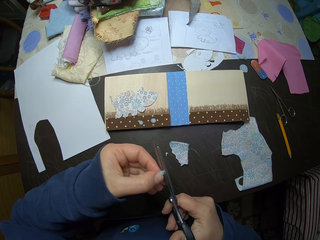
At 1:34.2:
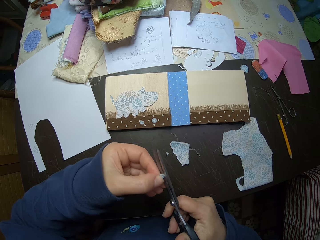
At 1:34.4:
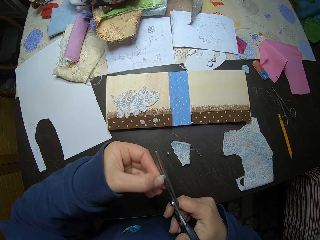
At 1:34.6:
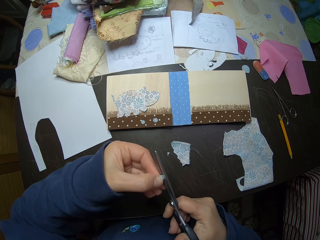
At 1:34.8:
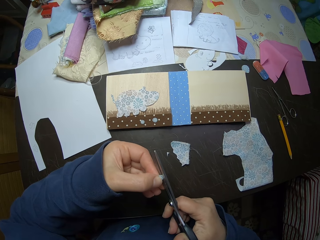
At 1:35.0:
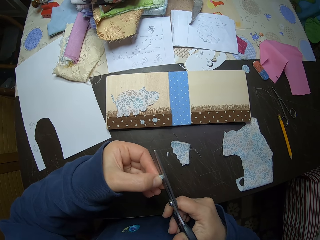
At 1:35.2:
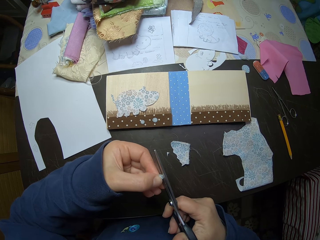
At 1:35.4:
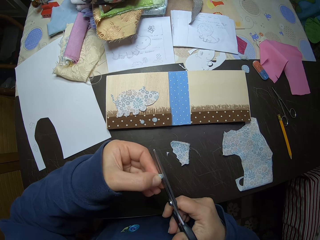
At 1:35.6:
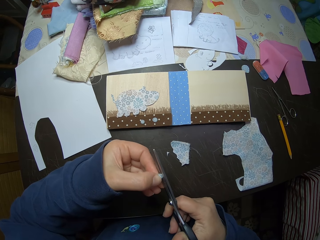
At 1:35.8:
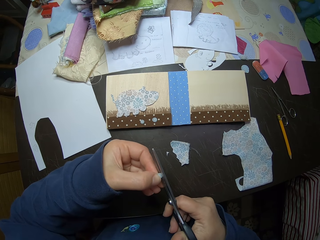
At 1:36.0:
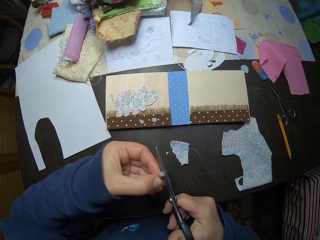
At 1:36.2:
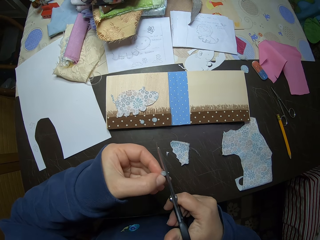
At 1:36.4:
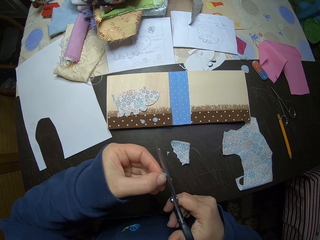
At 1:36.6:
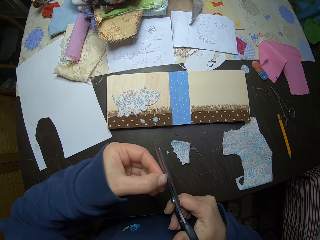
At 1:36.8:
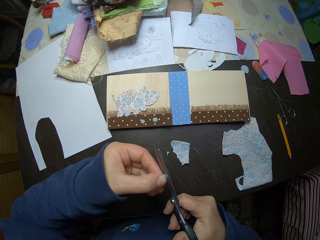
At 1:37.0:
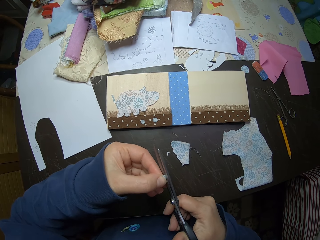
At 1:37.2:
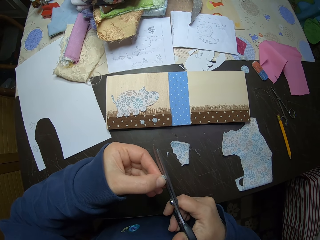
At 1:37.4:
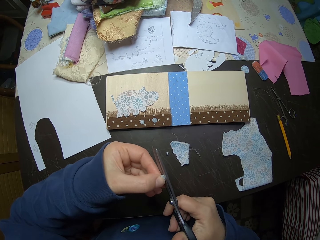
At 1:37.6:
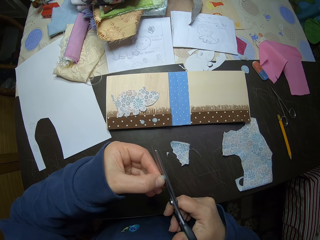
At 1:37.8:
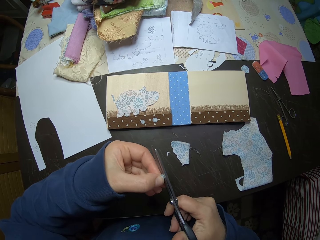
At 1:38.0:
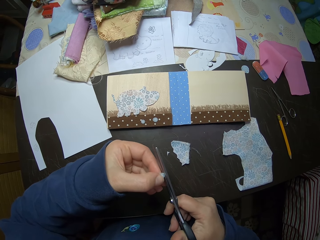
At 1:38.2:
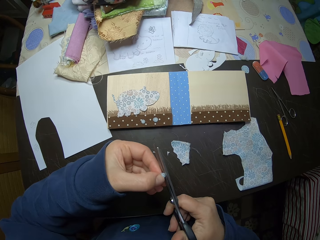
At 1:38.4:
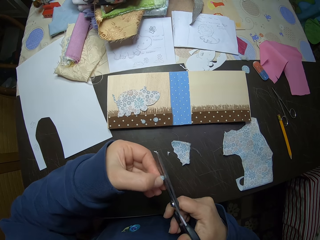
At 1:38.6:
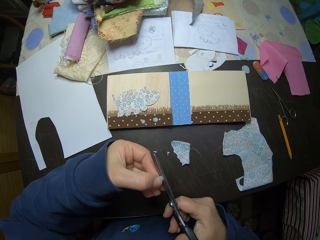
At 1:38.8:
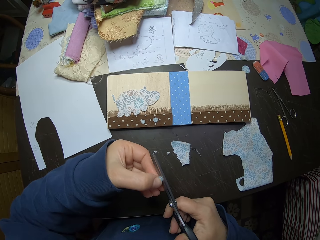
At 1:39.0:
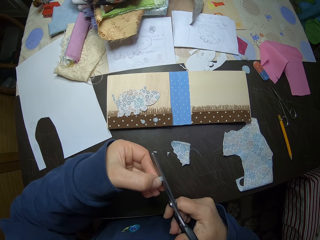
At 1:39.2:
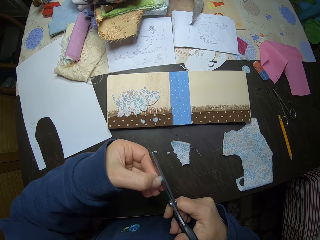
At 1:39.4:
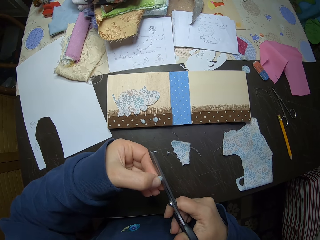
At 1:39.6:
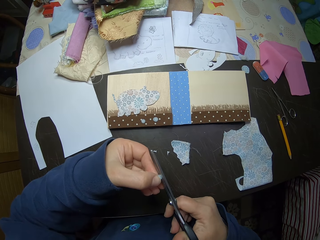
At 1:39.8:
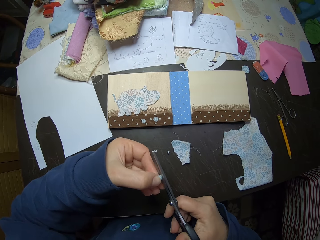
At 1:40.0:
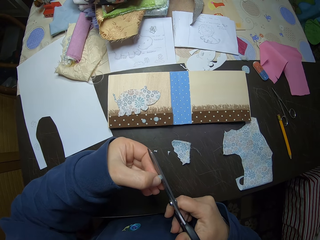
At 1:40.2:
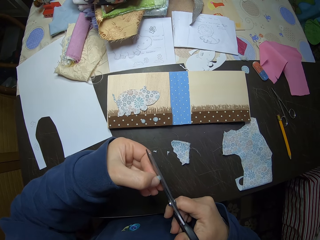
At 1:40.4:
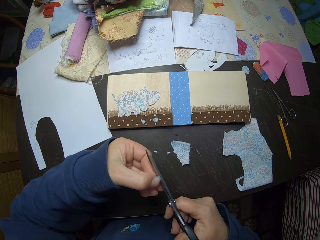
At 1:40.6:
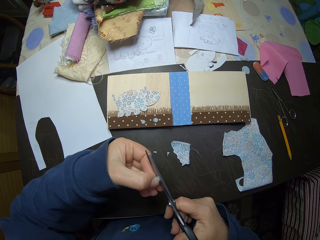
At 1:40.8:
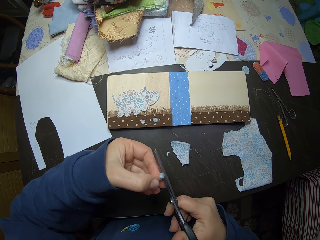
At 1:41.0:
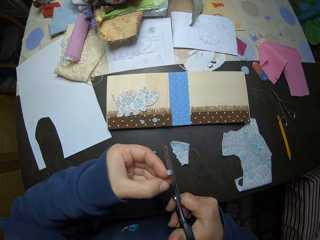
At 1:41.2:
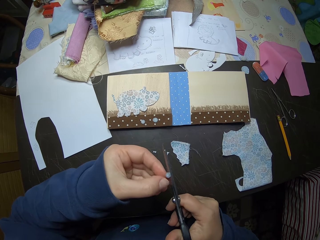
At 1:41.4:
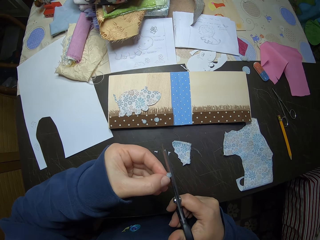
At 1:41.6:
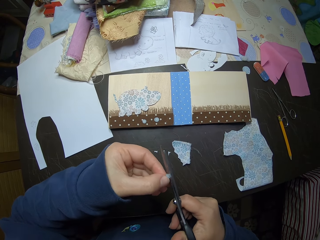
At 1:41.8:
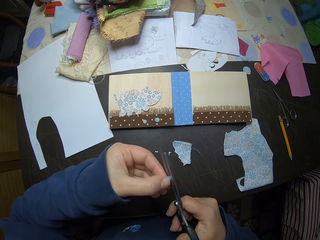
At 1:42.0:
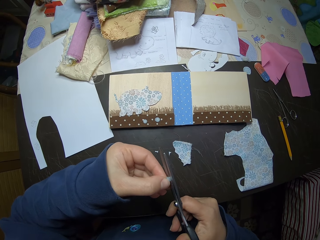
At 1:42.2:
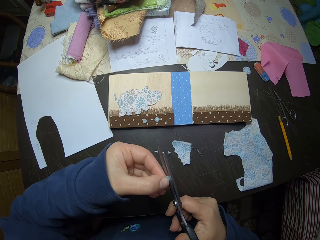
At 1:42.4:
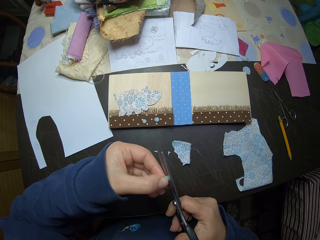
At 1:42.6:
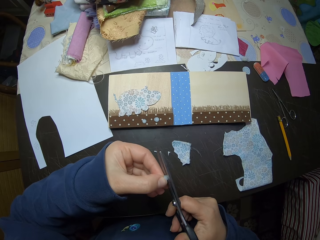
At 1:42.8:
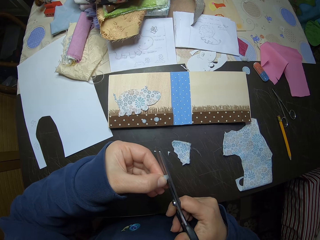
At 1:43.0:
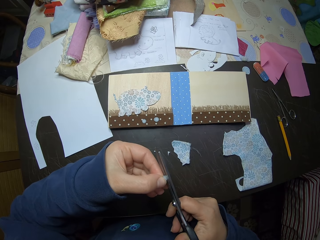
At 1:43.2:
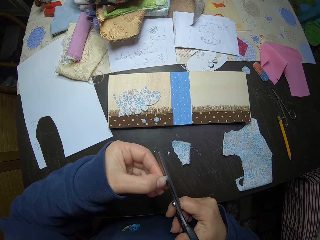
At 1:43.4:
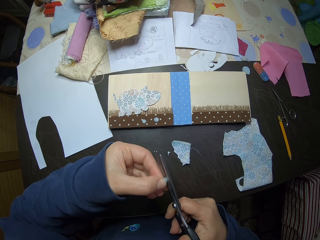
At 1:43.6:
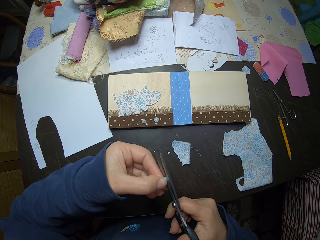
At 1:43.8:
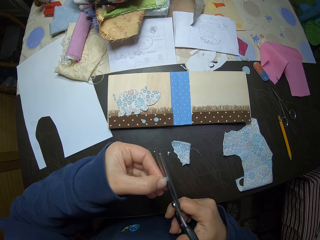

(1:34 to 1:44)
The camera wearer adjusts the piece of cloth with his left hand. He trims the piece of cloth with the scissors.

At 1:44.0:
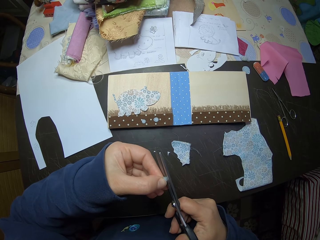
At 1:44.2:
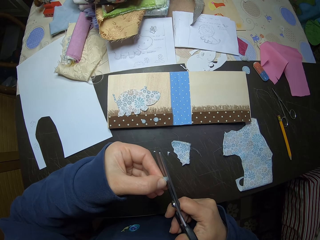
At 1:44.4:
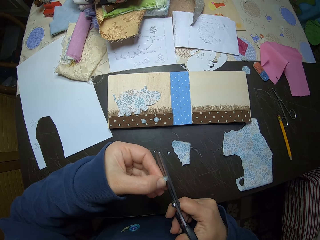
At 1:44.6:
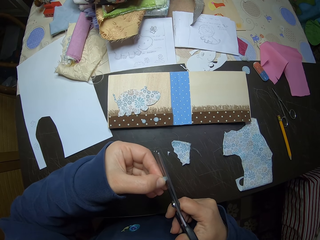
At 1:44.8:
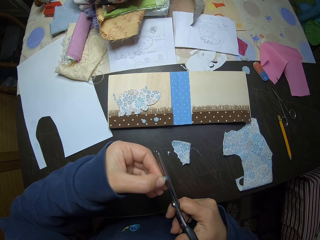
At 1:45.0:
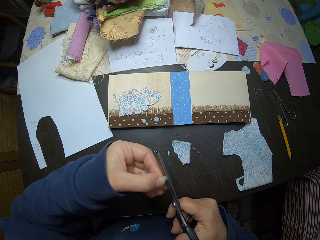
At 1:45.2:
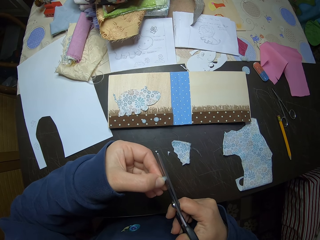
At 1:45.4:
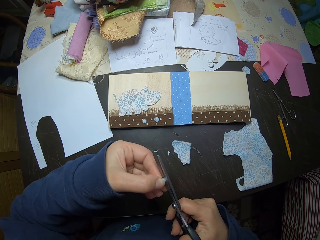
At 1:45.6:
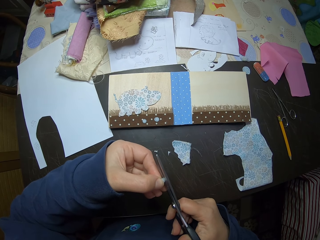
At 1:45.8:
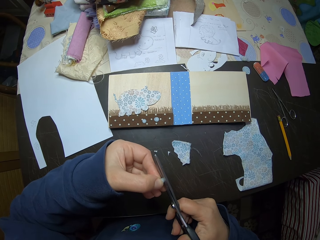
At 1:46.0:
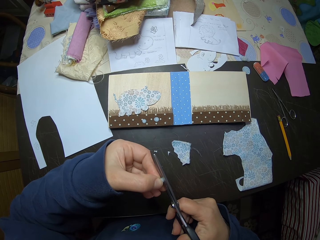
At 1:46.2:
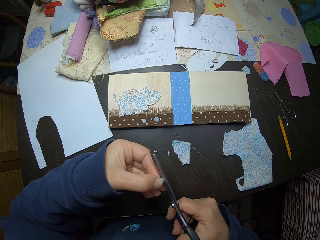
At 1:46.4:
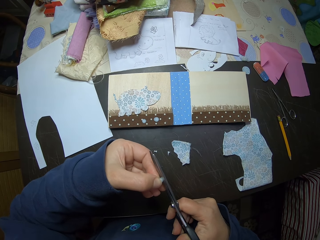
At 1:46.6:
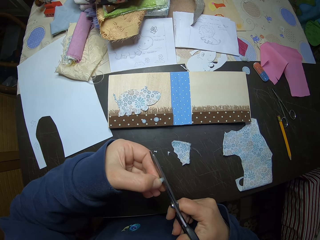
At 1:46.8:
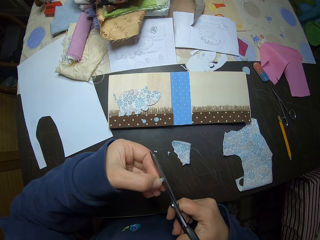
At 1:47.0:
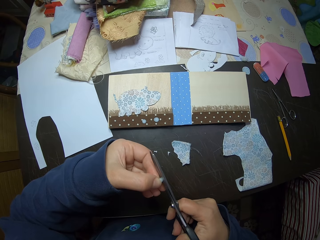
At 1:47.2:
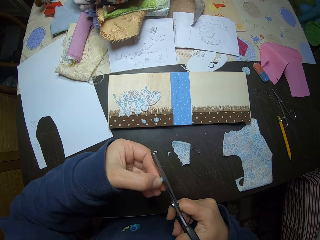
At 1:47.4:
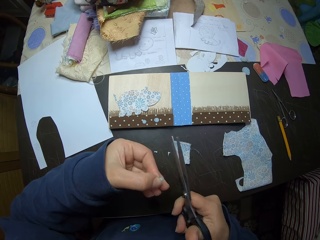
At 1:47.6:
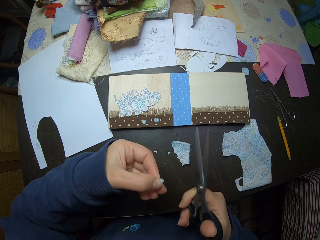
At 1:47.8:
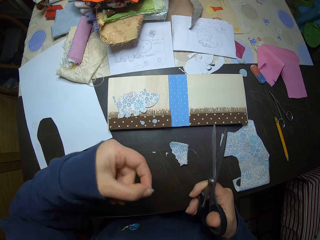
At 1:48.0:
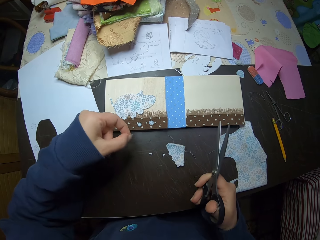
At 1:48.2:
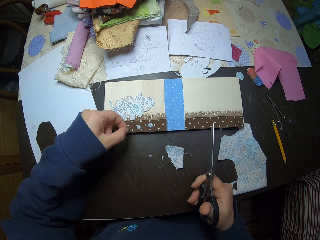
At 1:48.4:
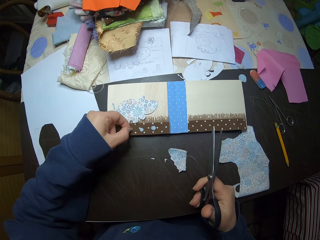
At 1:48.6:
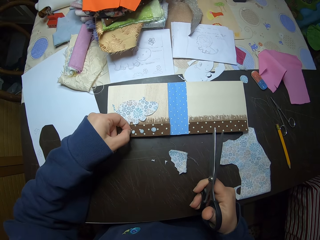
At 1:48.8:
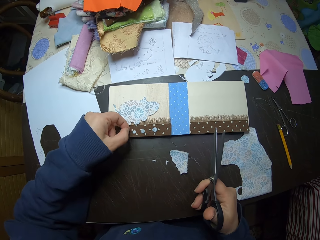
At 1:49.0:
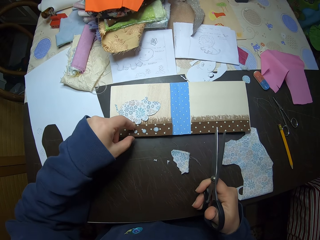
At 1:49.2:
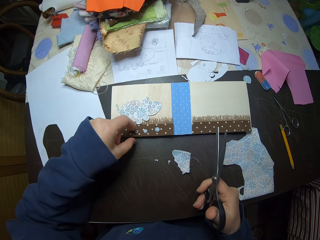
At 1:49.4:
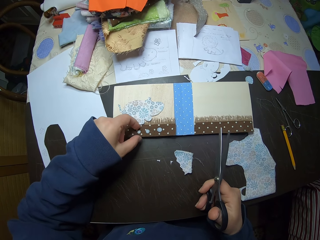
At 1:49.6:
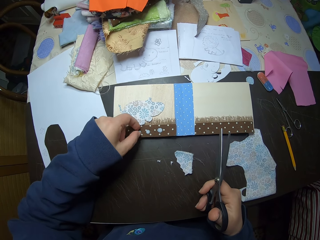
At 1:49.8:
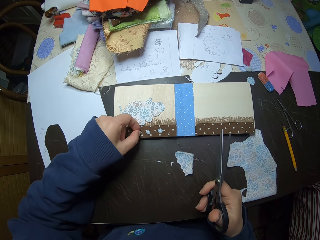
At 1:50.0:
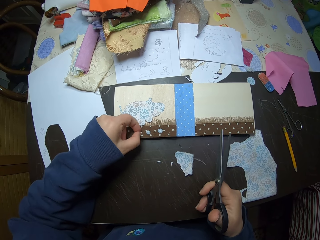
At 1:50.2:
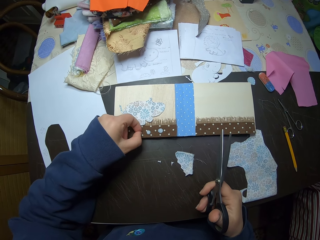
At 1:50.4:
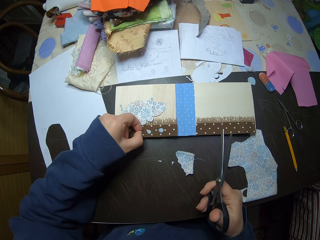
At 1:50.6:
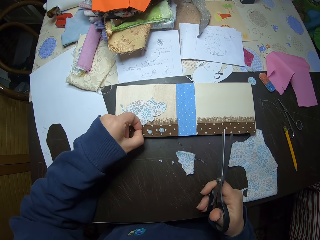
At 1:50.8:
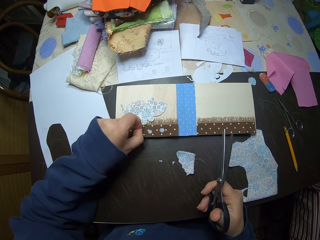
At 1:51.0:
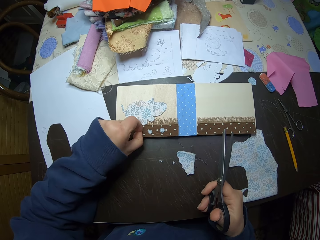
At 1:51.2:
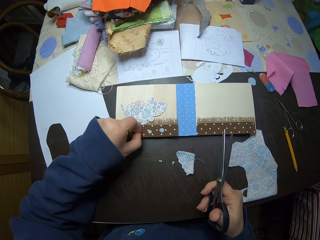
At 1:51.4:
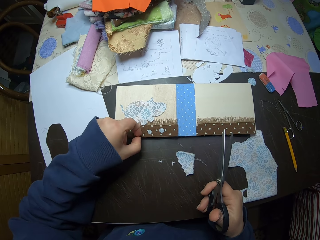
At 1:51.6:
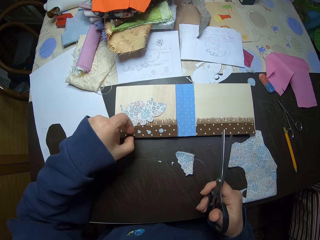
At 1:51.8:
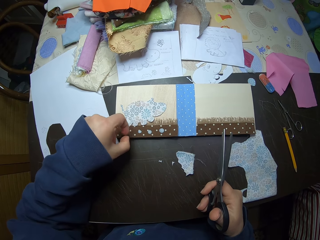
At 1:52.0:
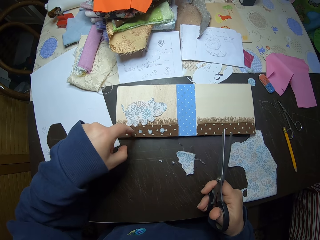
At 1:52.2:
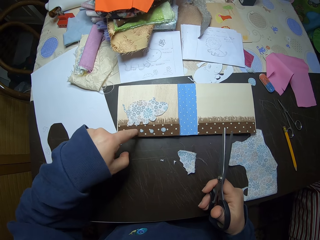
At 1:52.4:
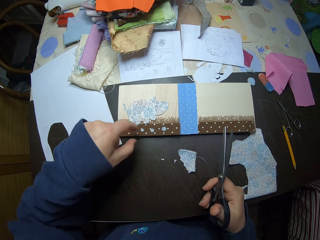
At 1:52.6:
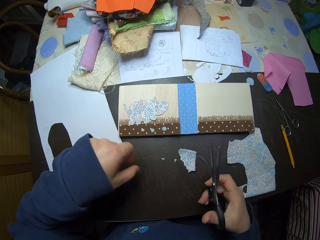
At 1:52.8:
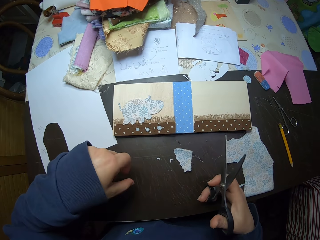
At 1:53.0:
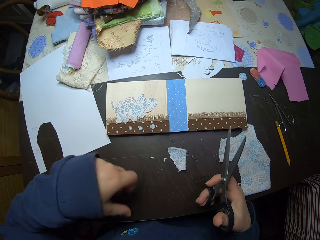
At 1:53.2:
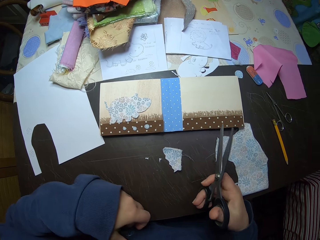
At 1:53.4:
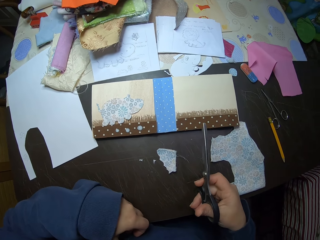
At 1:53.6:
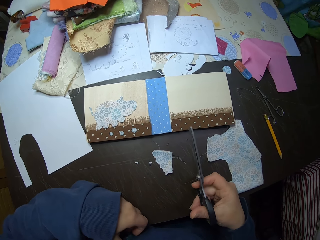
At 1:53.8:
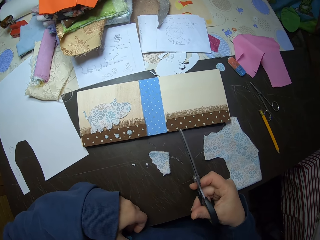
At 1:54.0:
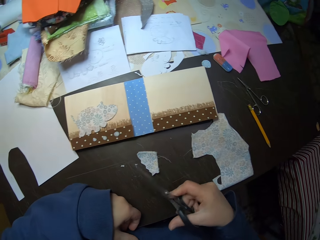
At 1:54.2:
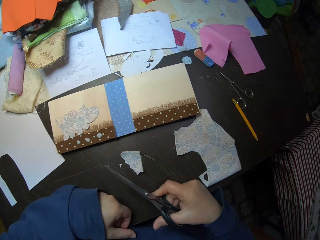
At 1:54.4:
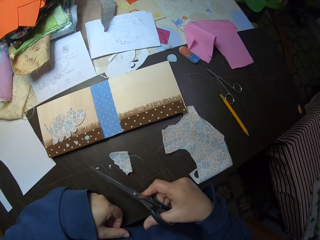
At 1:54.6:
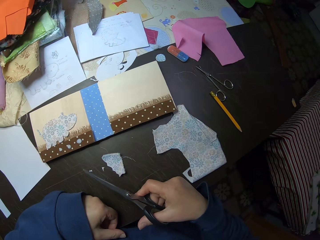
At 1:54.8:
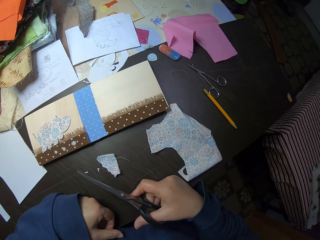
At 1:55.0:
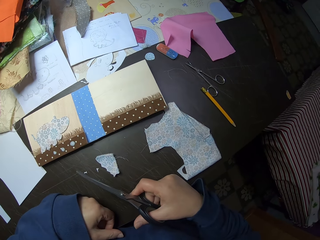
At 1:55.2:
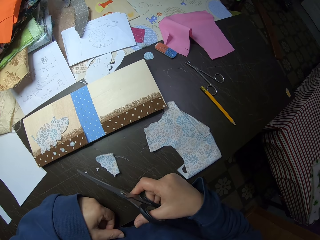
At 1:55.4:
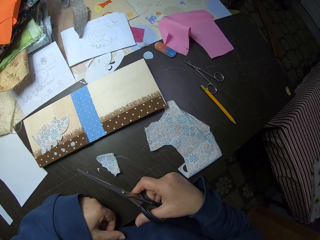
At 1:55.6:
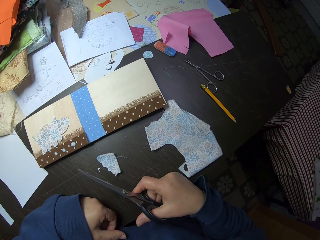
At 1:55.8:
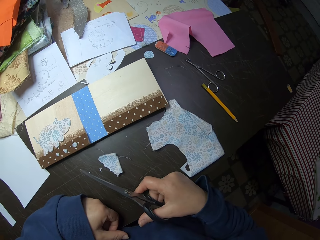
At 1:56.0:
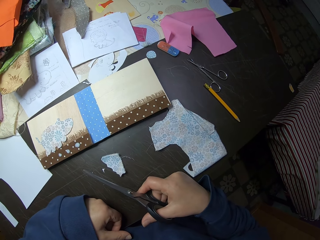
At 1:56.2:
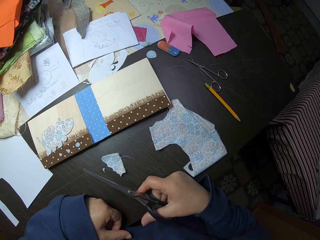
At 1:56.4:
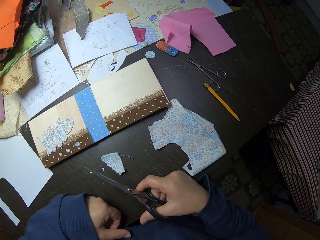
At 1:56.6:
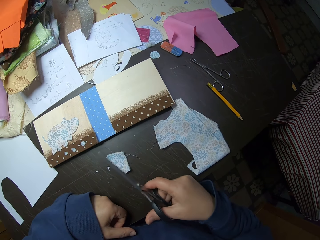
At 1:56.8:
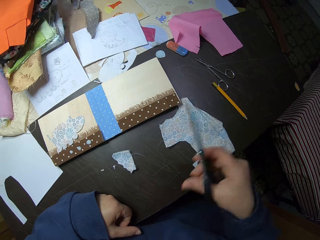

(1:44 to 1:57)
The camera wearer adjusts the piece of cloth with his left hand. He puts the piece of cloth on the manila paper. He looks around the table.
